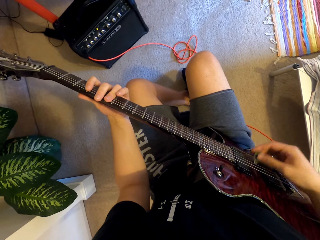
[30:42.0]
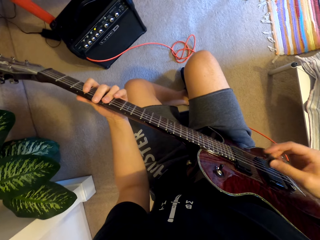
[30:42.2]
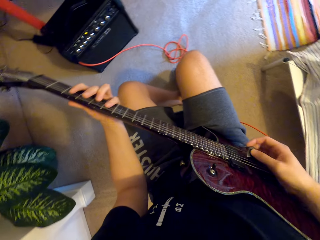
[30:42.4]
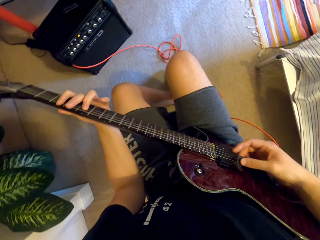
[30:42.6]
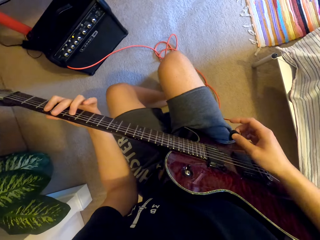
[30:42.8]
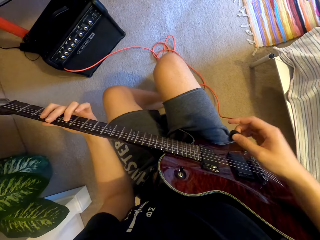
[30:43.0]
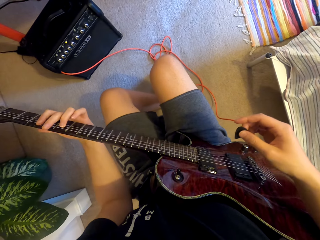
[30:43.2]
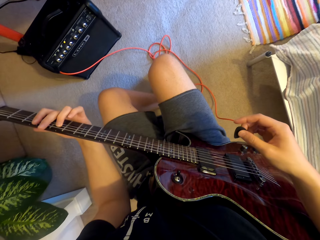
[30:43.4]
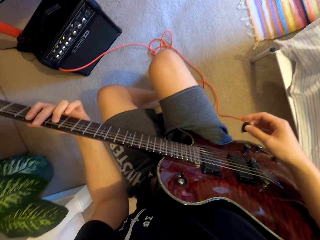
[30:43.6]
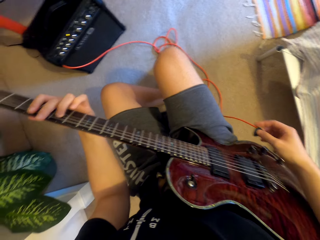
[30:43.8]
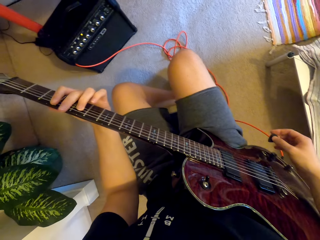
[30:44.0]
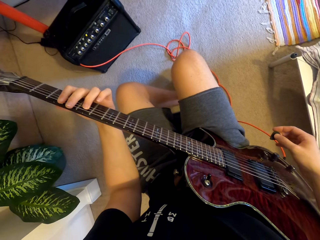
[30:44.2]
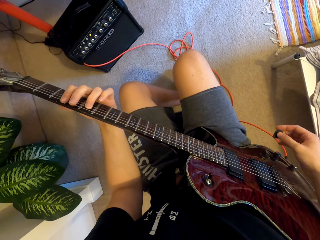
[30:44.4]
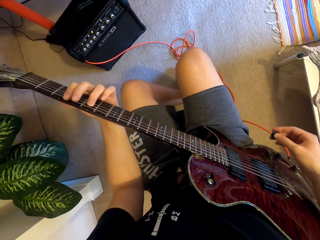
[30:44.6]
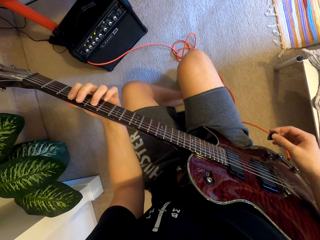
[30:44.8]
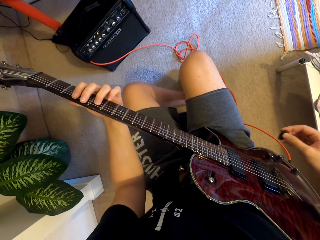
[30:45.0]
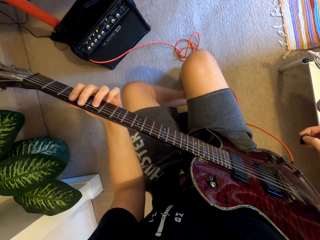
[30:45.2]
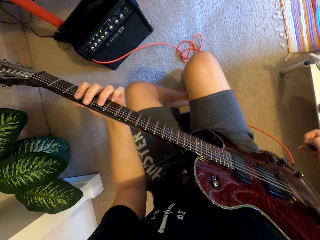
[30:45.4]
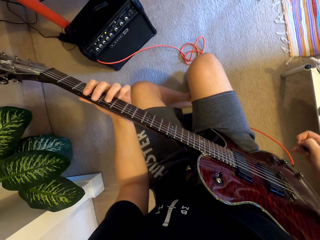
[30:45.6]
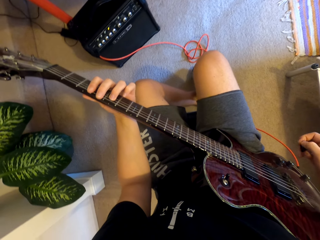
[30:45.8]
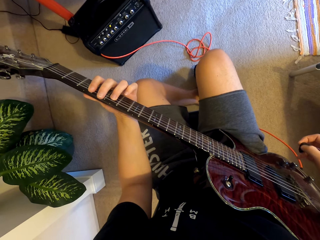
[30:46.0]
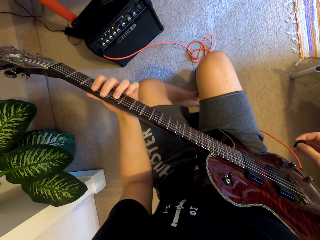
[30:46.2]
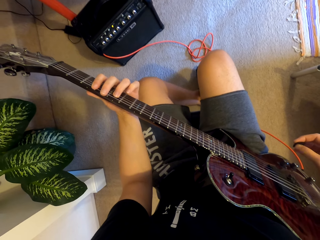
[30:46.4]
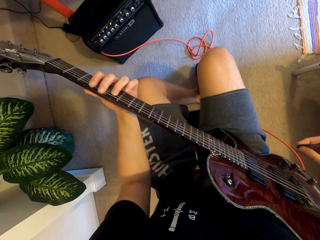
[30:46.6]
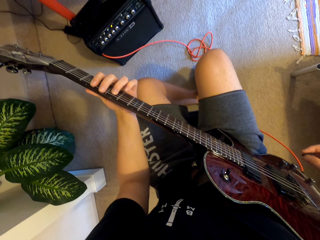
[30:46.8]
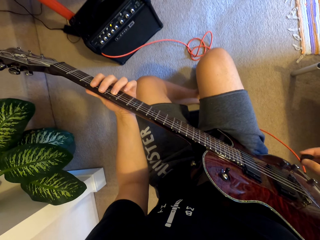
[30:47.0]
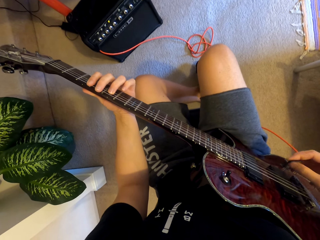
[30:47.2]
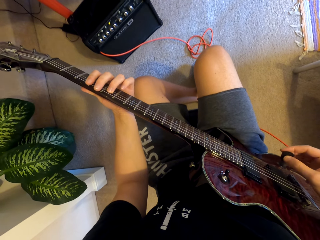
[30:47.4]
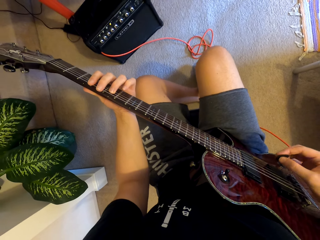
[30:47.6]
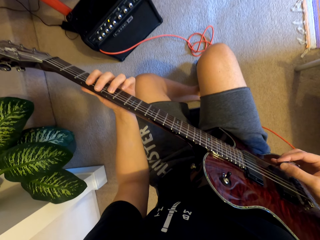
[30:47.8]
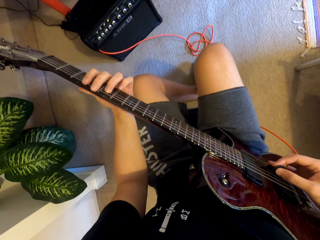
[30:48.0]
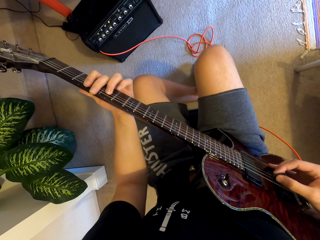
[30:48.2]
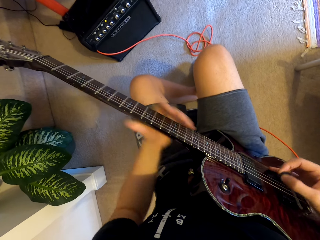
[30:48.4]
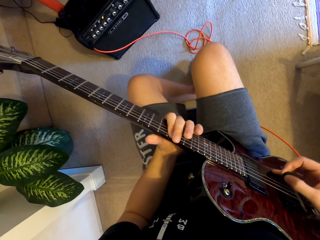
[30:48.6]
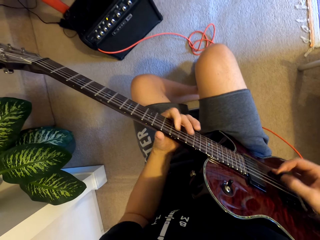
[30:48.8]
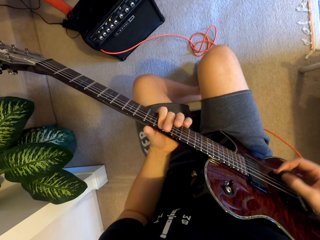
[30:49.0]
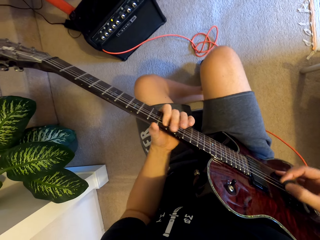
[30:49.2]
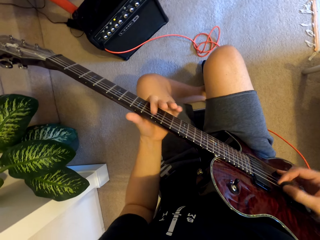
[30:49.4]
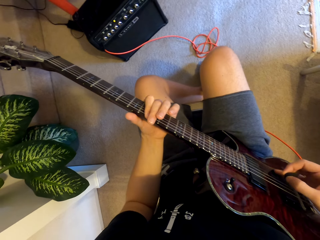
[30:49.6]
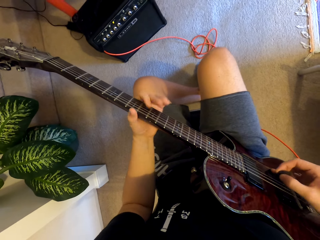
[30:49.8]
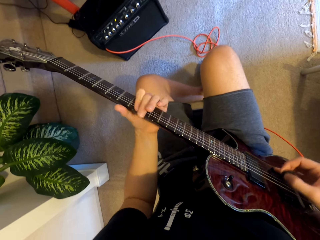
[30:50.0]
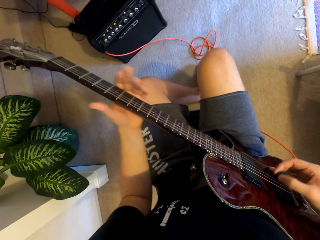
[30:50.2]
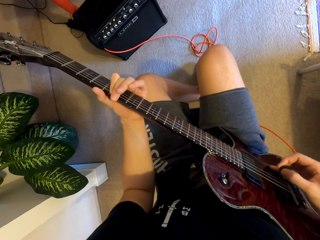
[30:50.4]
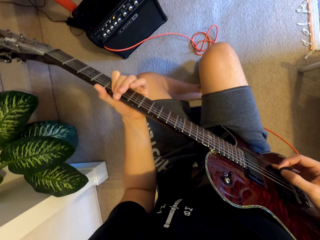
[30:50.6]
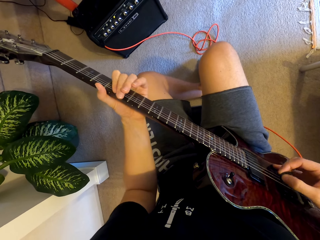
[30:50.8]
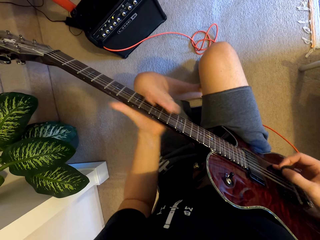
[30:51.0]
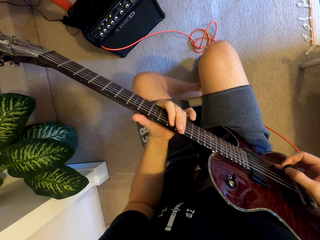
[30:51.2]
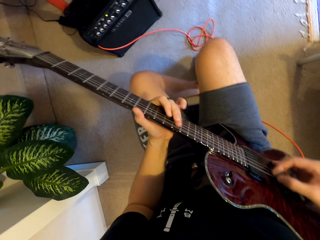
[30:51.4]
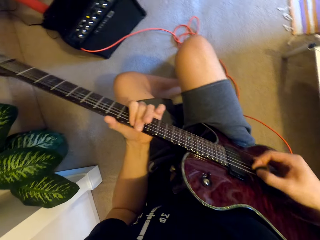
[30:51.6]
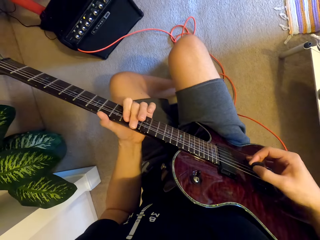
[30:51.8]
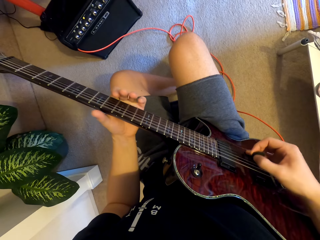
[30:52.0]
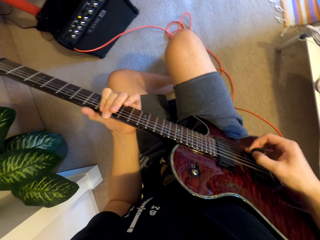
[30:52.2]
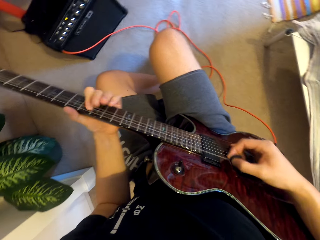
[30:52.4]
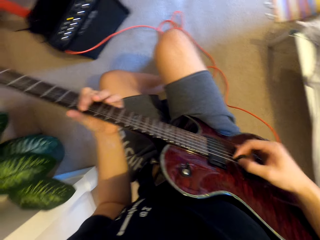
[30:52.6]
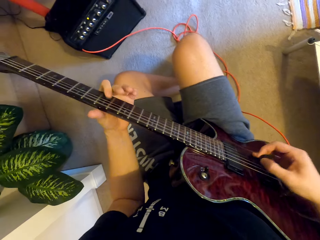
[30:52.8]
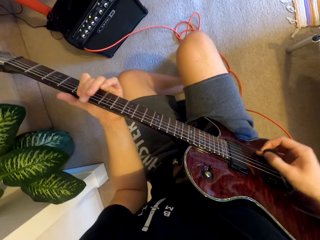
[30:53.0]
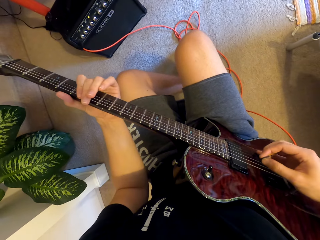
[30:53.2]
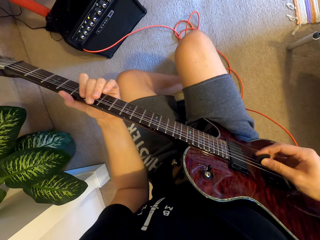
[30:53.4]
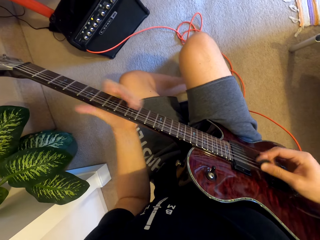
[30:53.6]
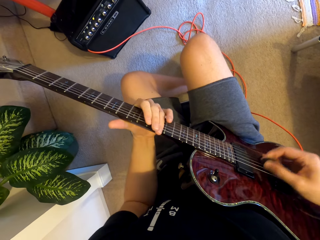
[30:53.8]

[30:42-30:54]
The camera wearer stops. They pull the plectrum off the guitar and hold the plectrum. They put the plectrum on the guitar and play the guitar with both hands.

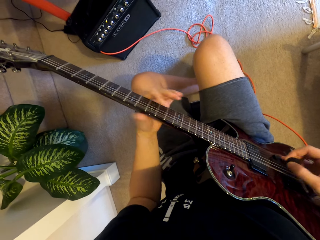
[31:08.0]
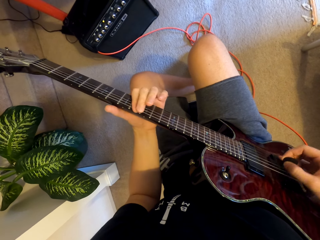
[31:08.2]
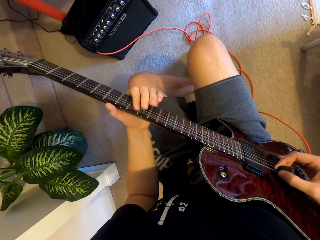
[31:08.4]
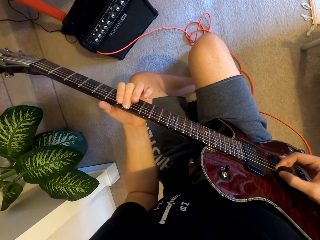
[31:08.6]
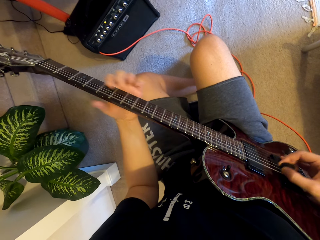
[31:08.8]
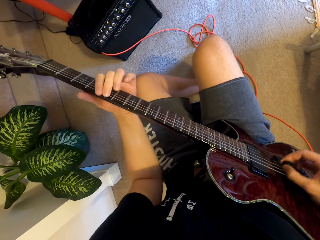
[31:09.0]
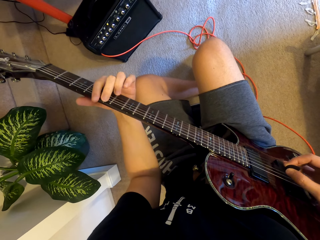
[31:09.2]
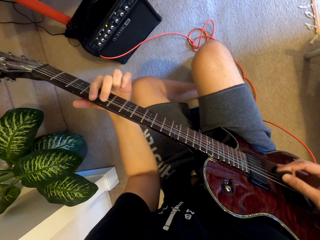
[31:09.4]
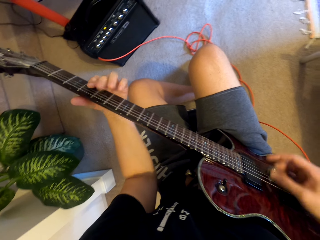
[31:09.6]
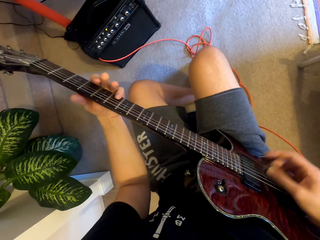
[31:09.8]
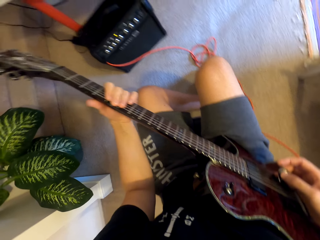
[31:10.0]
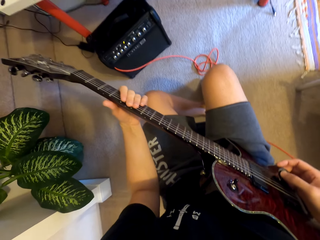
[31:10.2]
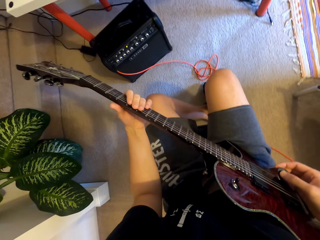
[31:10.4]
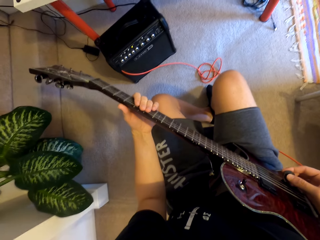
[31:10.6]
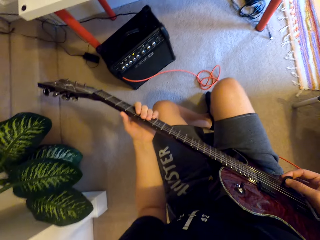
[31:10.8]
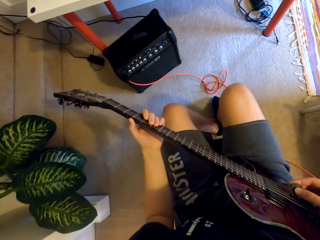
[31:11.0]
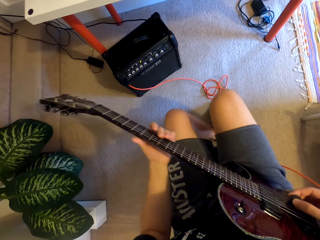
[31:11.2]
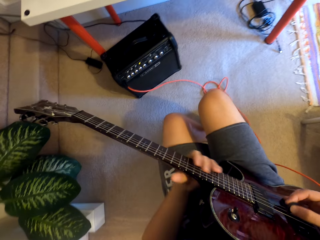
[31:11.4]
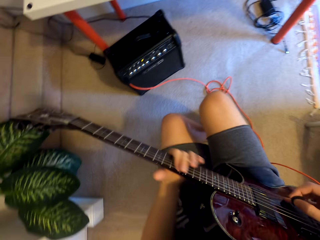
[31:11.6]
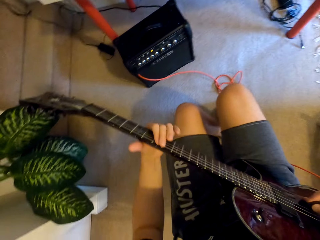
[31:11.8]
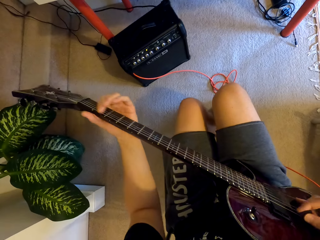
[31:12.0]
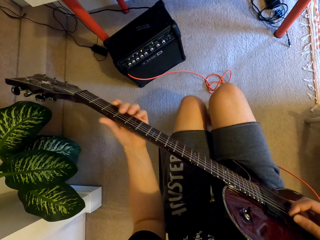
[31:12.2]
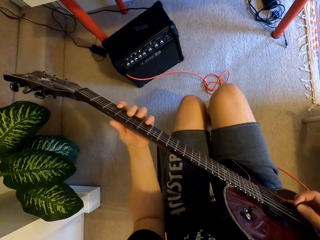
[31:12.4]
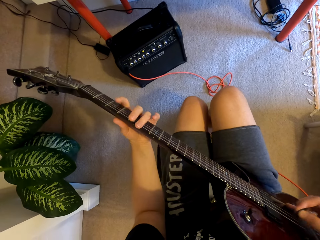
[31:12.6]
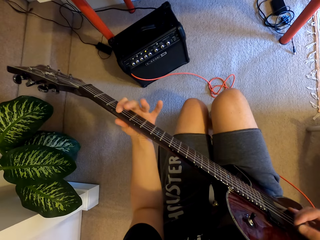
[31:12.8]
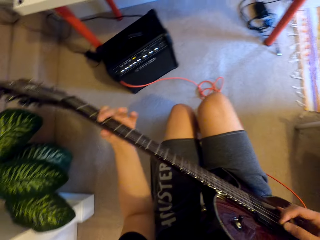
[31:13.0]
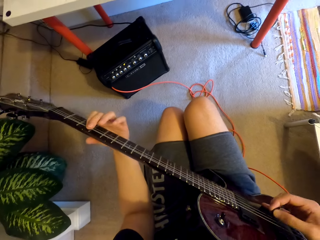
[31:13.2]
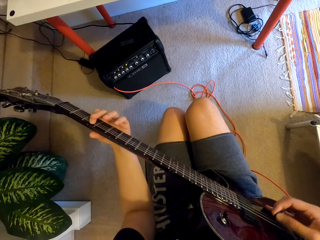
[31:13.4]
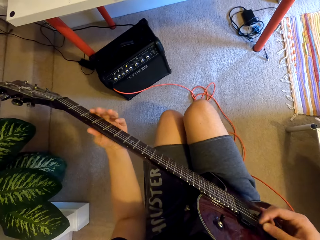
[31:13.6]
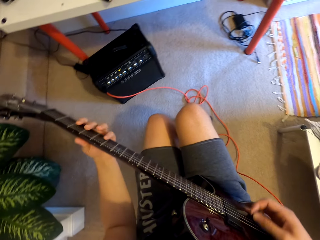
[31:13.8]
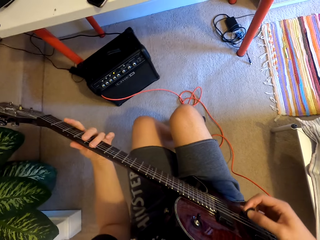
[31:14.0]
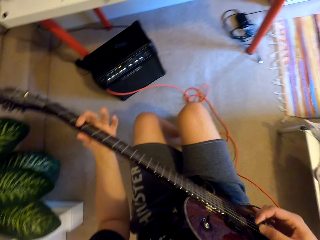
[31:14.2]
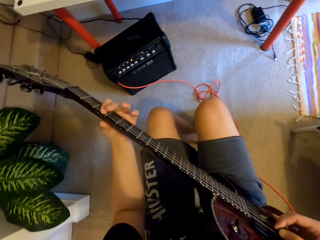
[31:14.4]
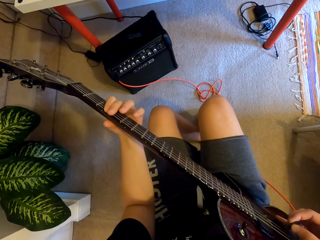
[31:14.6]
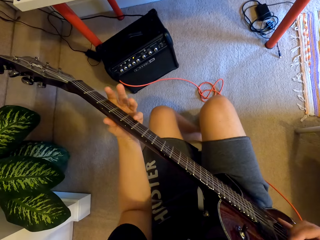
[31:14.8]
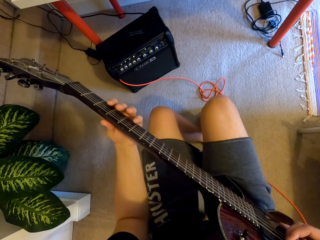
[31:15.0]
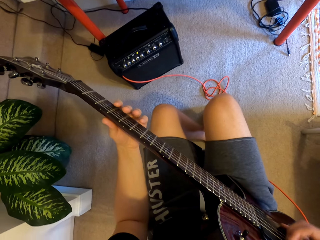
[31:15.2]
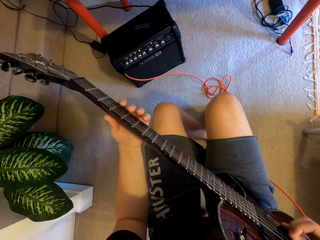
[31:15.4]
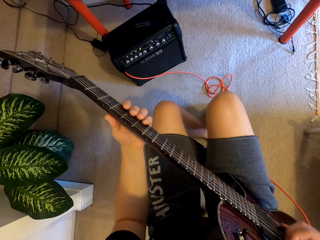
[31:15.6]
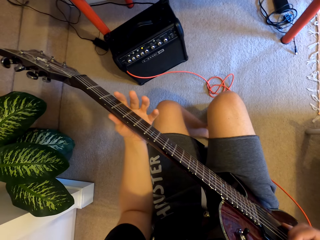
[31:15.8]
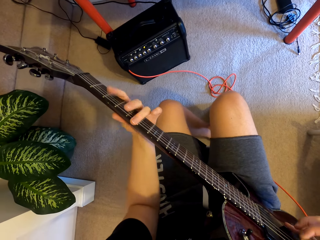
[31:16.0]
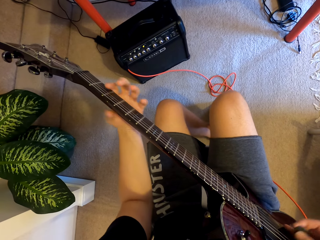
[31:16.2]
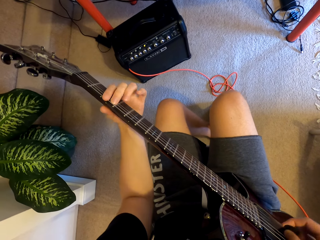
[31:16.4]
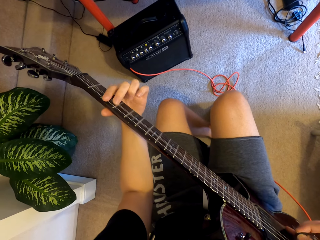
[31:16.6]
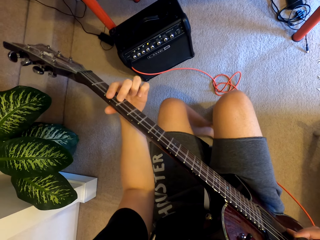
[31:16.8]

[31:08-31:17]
The camera wearer pauses. They play the guitar.
